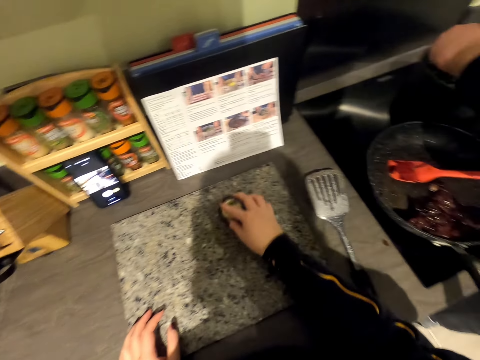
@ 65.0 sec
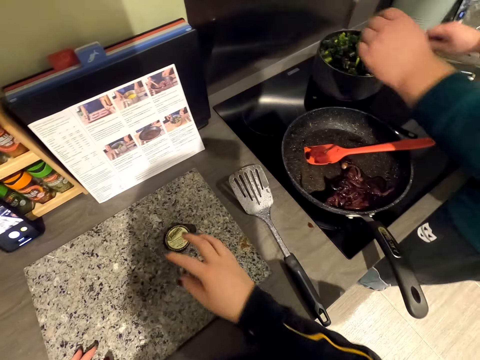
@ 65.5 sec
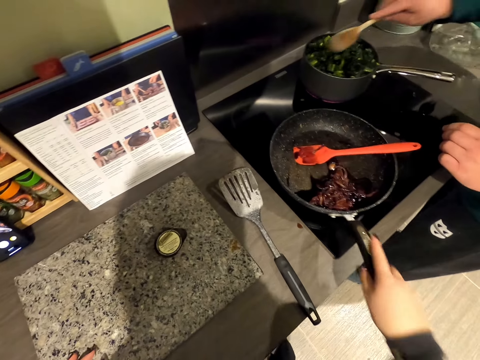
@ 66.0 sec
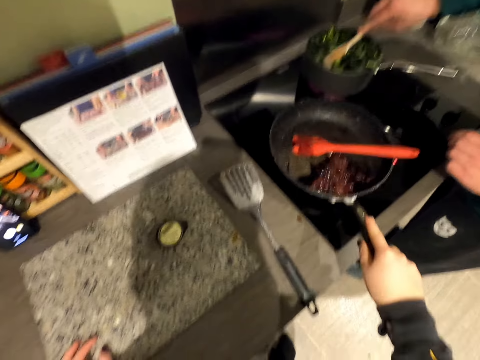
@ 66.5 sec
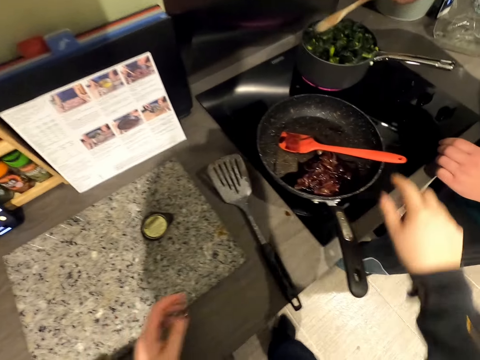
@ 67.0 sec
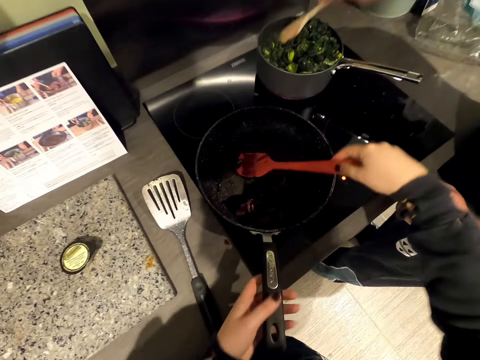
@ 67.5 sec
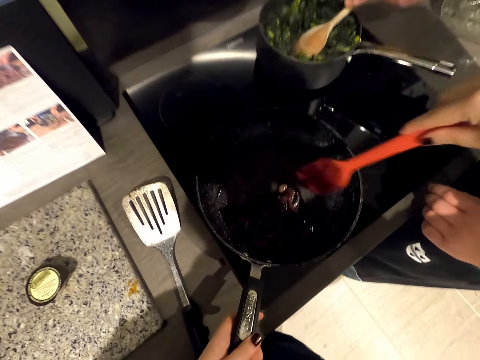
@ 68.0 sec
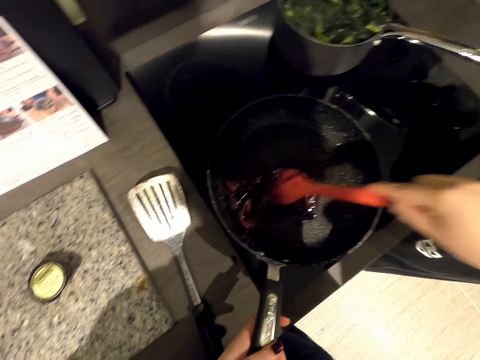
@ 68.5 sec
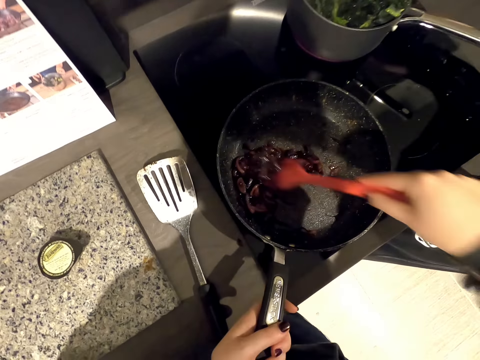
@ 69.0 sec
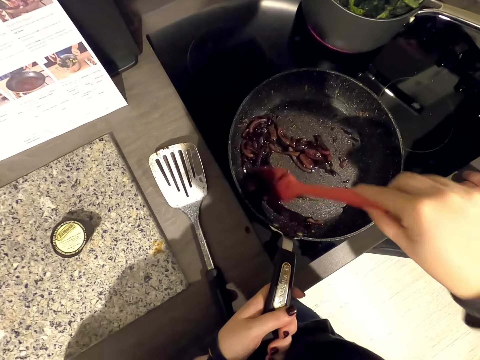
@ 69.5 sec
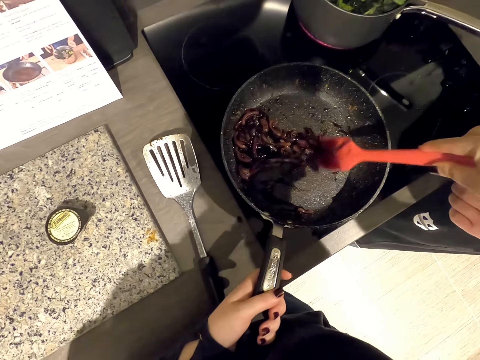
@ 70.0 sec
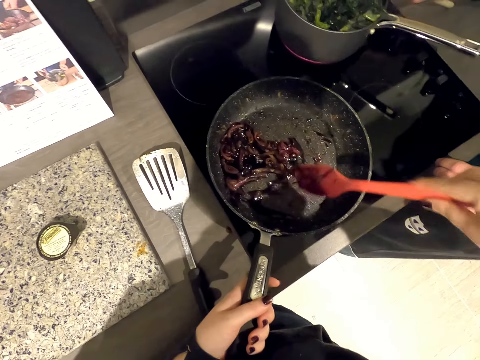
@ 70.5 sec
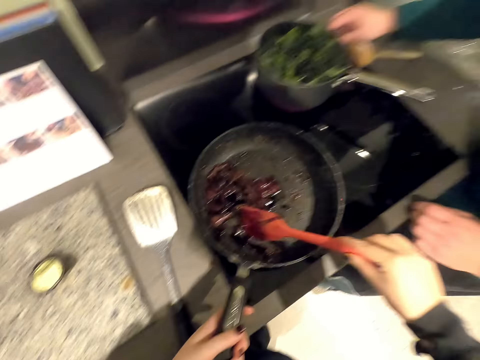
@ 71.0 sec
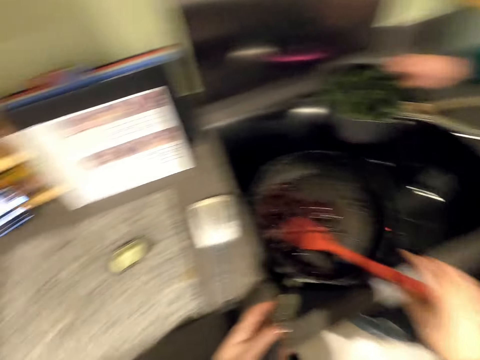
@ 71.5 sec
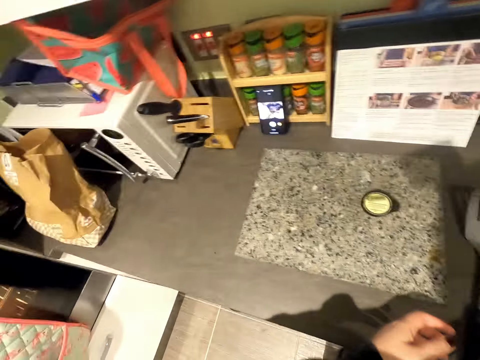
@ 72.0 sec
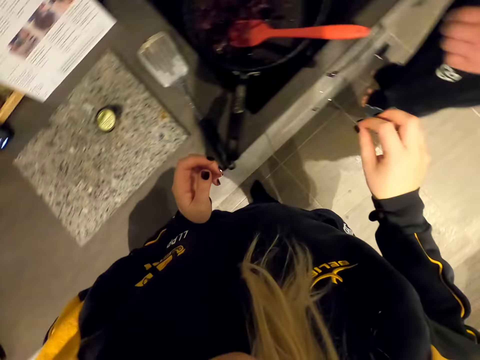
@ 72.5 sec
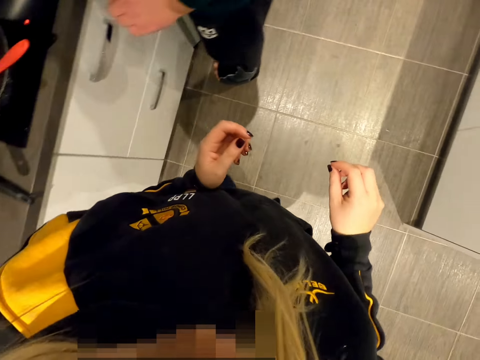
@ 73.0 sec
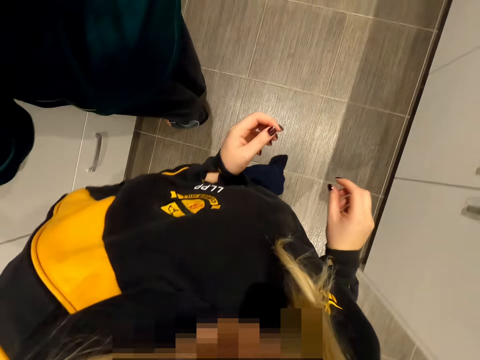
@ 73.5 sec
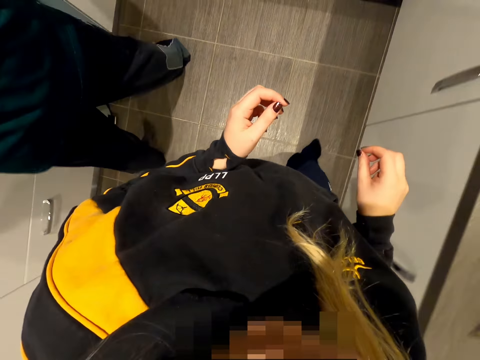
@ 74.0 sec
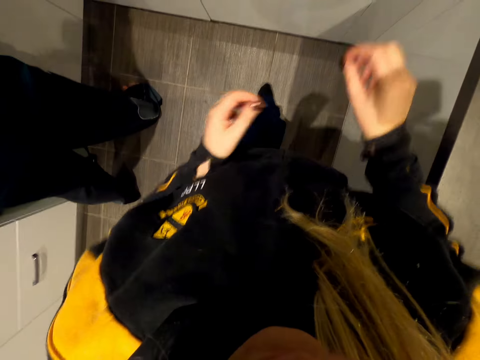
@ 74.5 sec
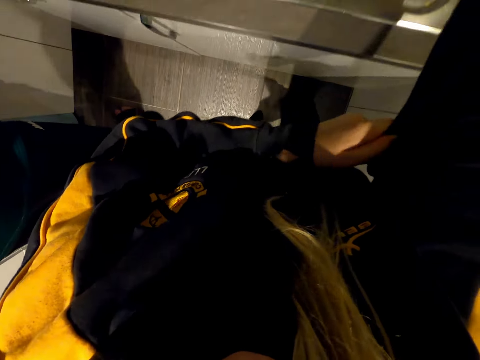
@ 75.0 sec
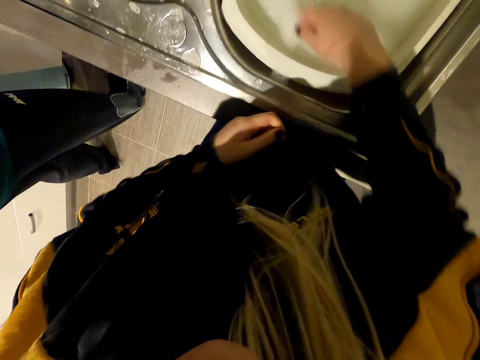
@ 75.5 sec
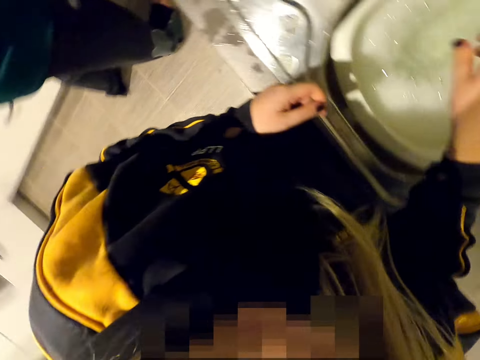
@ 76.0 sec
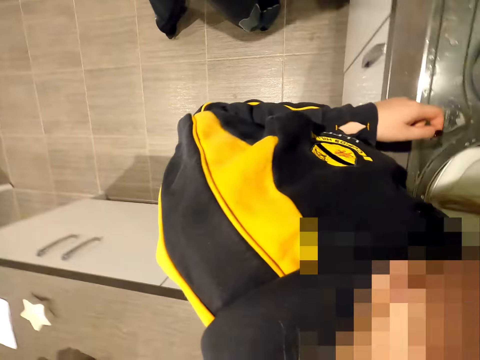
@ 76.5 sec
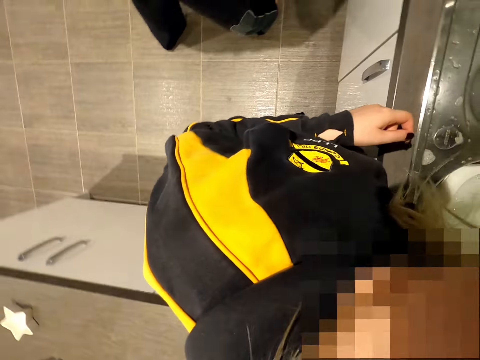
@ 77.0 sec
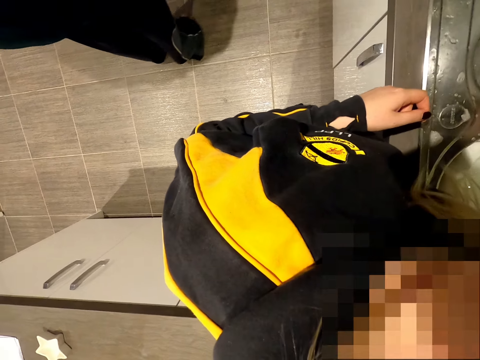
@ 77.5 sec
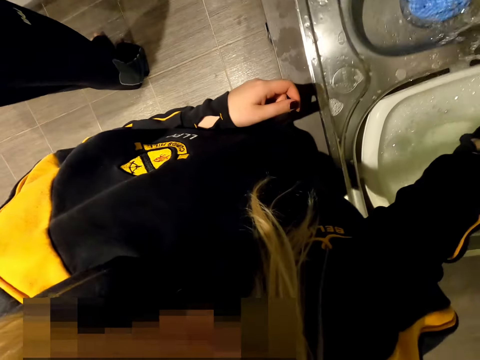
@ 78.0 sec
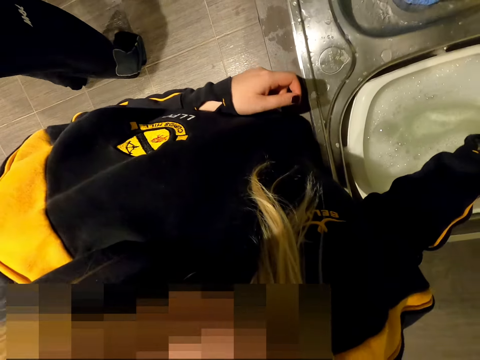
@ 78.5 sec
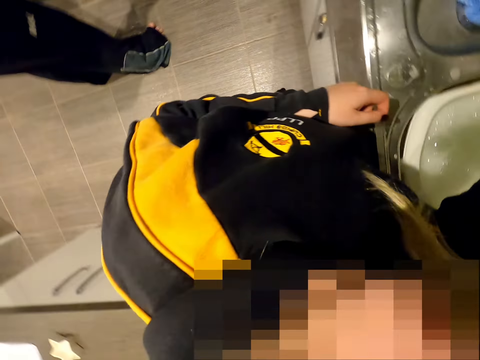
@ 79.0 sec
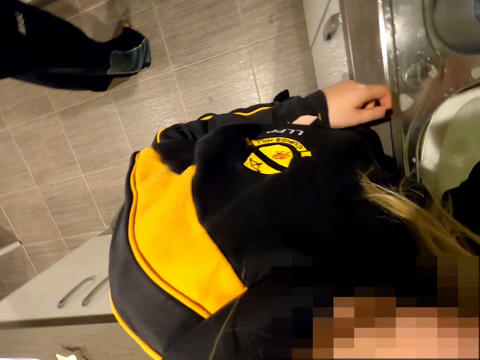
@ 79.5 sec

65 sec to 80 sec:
The camera wearer touches something and moves an object on the kitchen counter. A man stirs food. The camera wearer shakes the pan. They stir gravy sauce in the pan. They walk across the kitchen towards the sink. They wash hands. They look around.

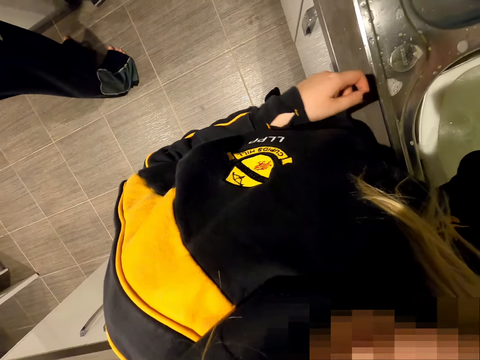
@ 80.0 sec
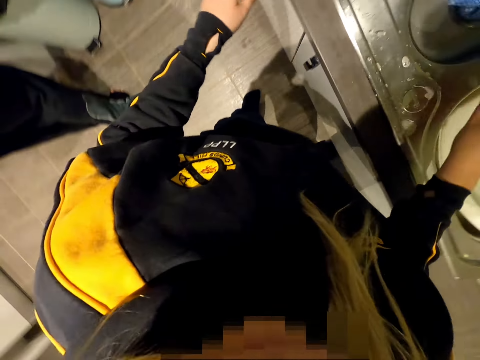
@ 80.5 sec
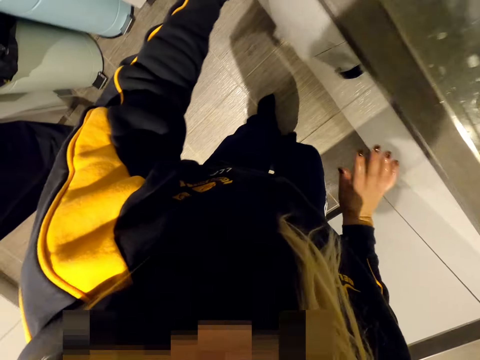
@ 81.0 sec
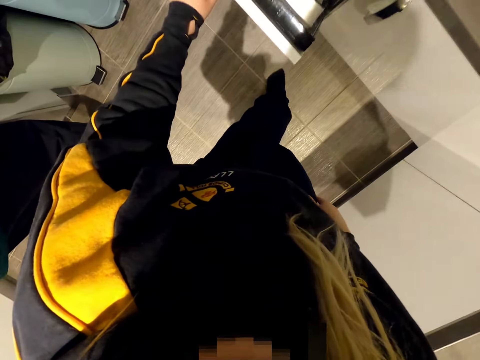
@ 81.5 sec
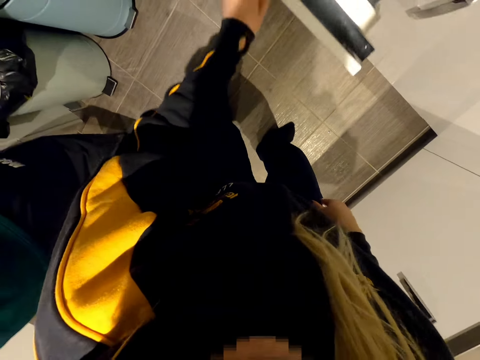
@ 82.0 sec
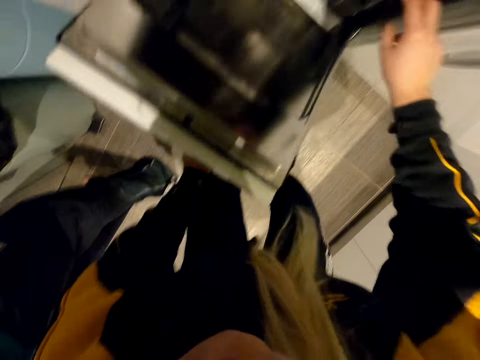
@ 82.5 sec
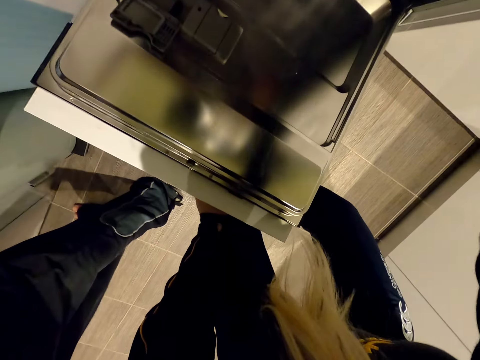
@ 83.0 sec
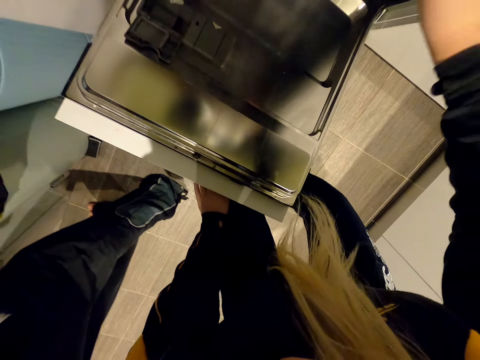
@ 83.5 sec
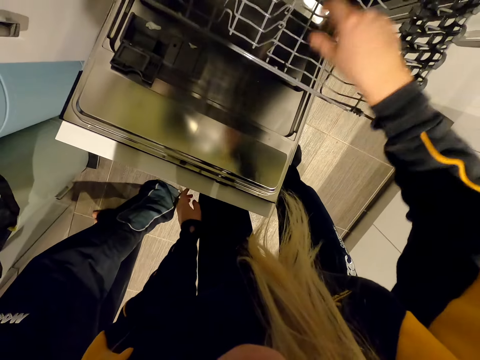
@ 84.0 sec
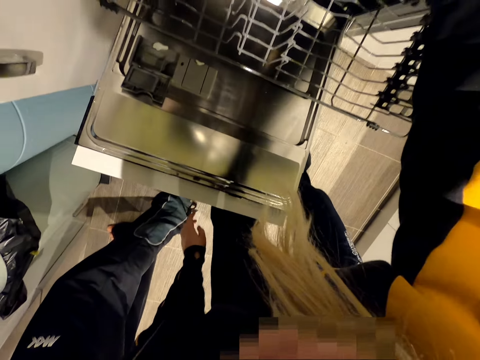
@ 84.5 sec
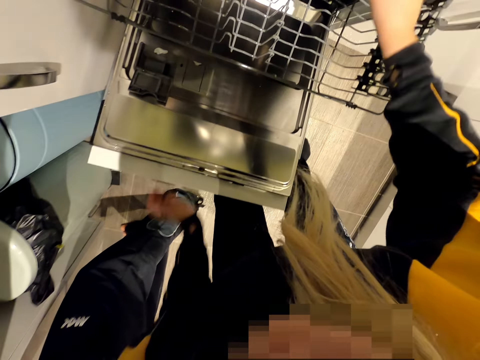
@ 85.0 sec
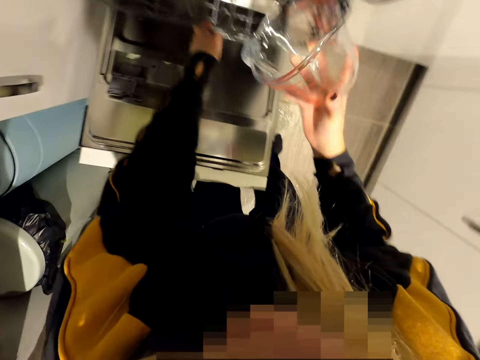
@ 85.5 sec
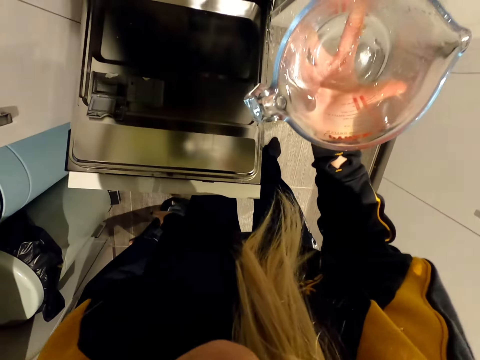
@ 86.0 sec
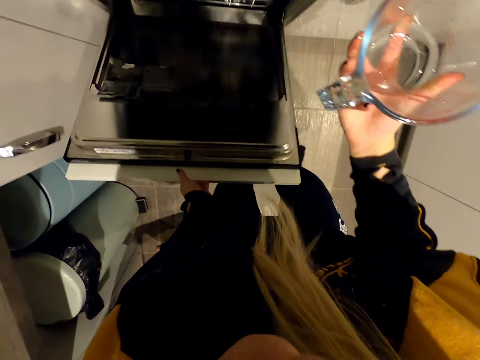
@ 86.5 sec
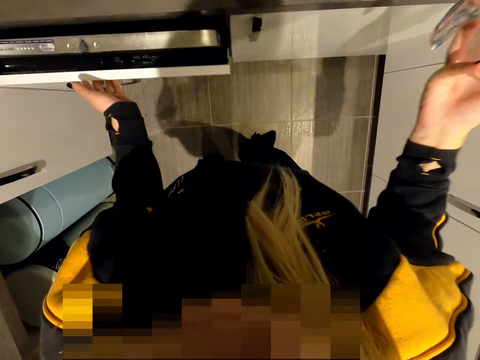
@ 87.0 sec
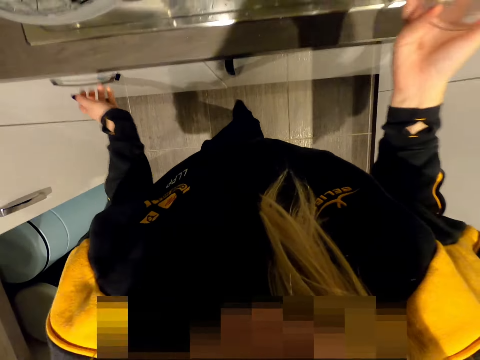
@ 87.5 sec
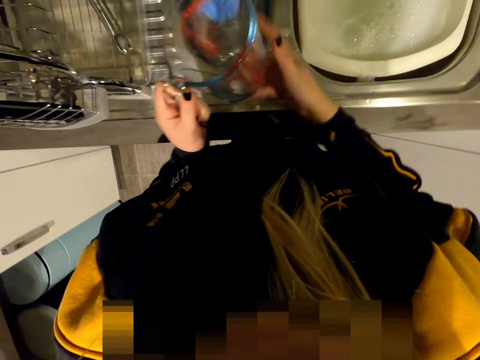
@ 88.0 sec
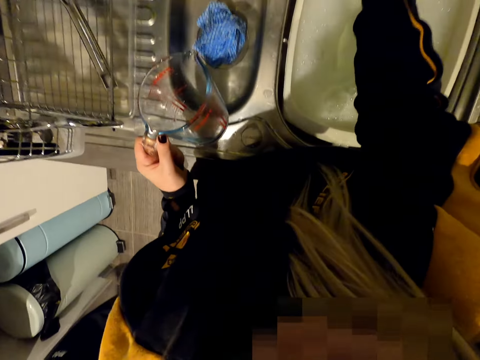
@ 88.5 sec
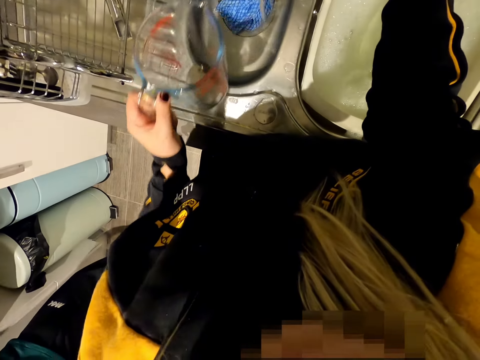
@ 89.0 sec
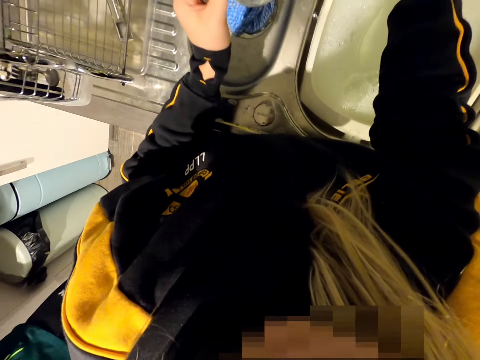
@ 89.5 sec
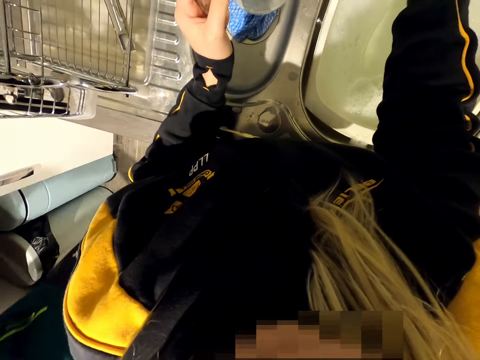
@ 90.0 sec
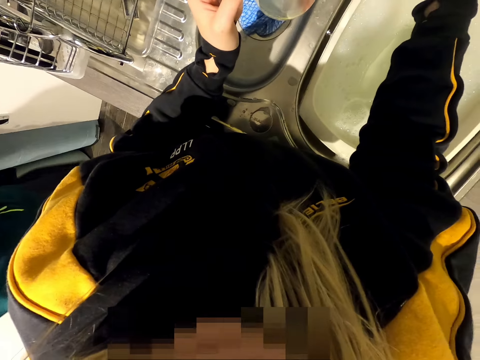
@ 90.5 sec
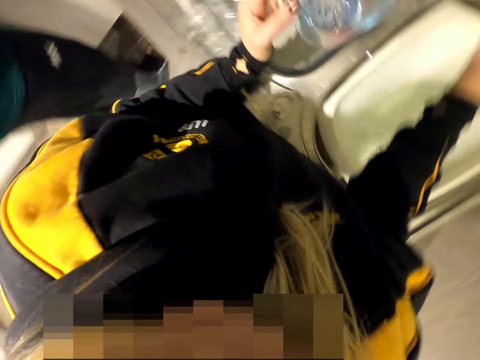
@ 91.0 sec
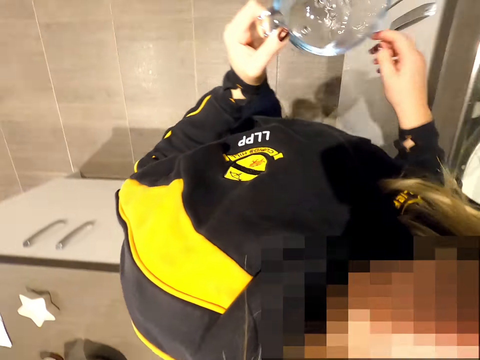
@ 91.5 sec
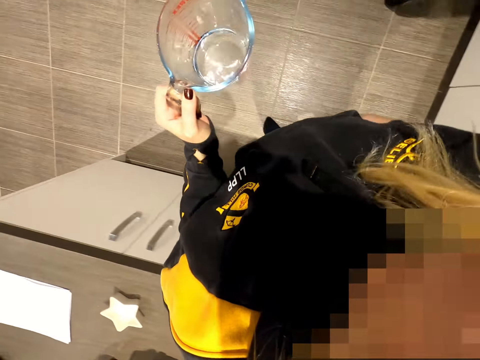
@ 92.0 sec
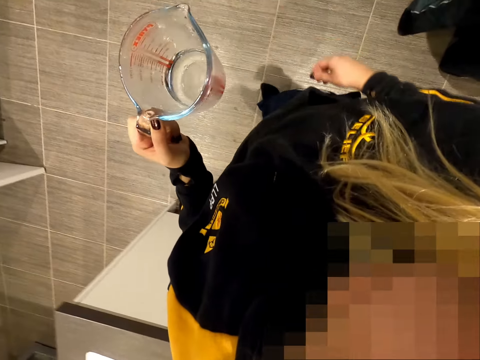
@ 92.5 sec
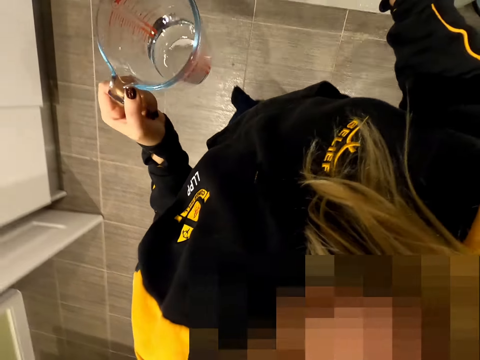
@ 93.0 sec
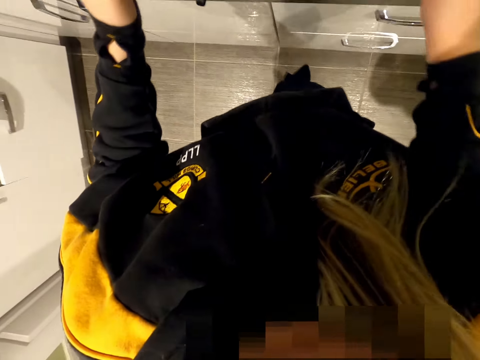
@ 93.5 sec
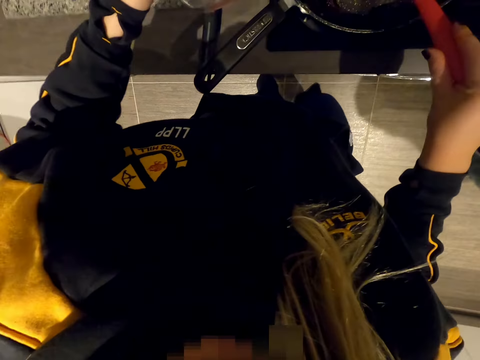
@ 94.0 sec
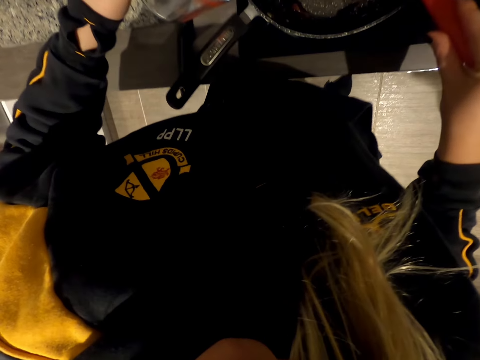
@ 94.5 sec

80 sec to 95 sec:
The camera wearer opens the dish washer. They take out the measuring jug from the dish washer. They close the dish washer. They fill water in the jug. They walk across the kitchen.
